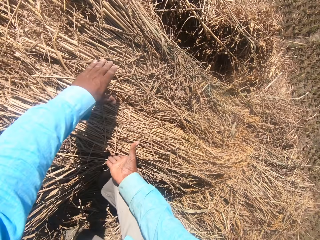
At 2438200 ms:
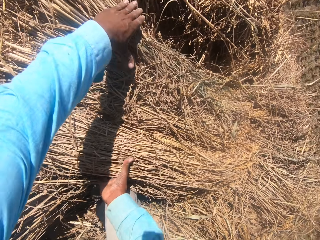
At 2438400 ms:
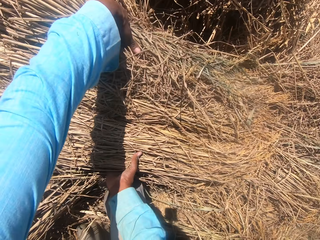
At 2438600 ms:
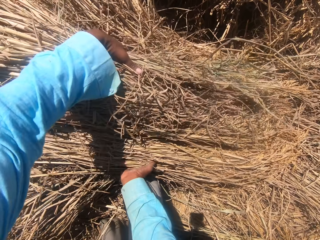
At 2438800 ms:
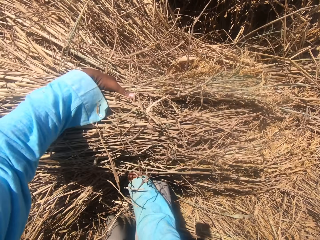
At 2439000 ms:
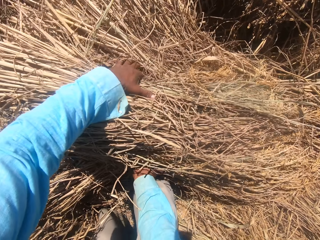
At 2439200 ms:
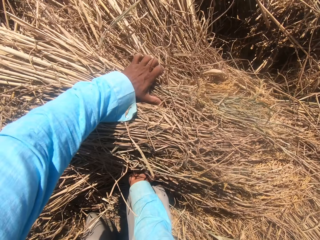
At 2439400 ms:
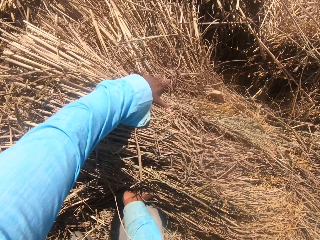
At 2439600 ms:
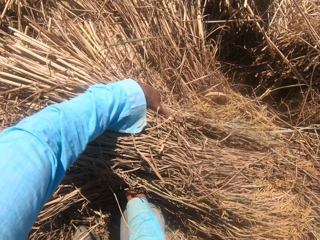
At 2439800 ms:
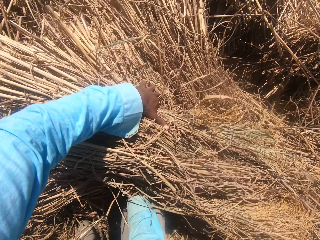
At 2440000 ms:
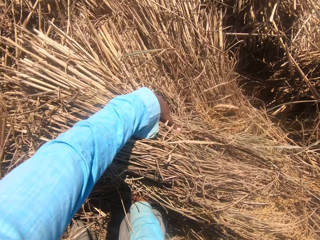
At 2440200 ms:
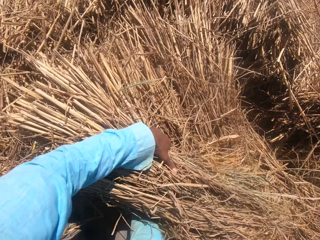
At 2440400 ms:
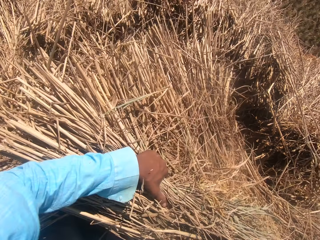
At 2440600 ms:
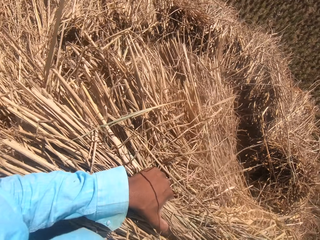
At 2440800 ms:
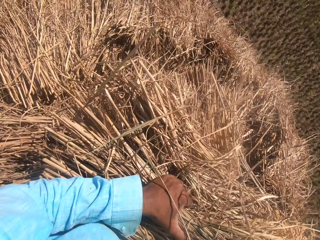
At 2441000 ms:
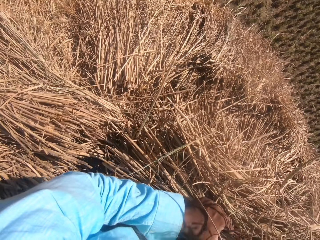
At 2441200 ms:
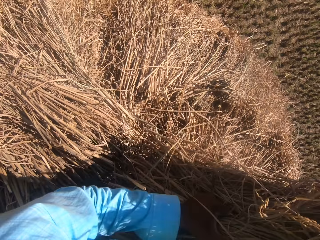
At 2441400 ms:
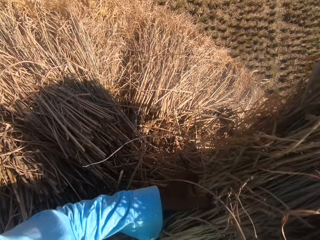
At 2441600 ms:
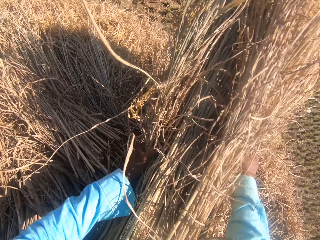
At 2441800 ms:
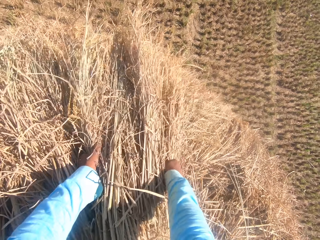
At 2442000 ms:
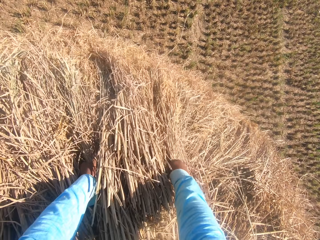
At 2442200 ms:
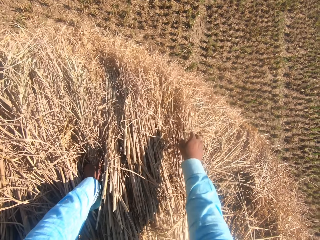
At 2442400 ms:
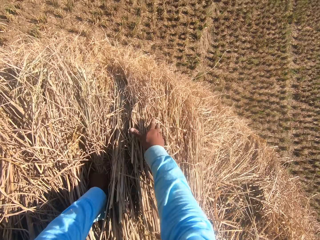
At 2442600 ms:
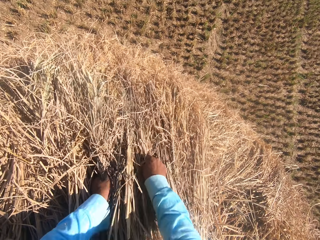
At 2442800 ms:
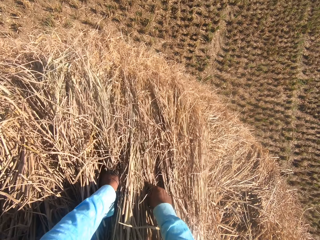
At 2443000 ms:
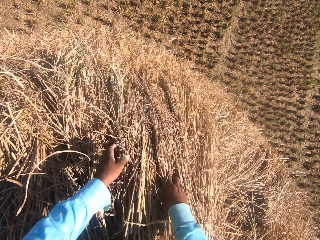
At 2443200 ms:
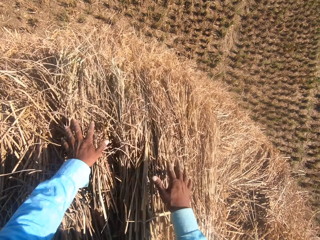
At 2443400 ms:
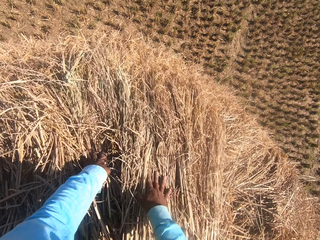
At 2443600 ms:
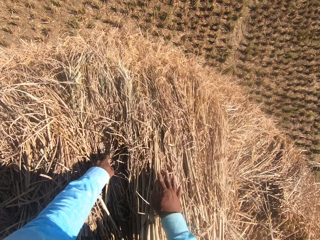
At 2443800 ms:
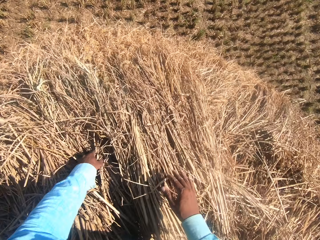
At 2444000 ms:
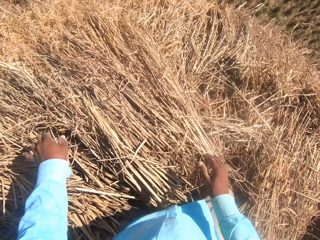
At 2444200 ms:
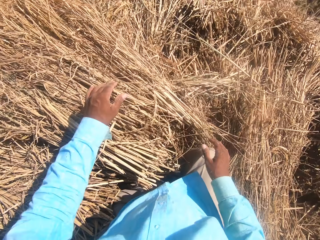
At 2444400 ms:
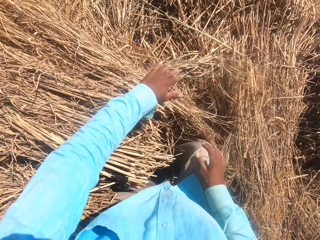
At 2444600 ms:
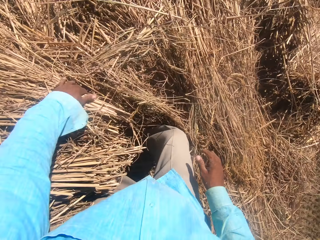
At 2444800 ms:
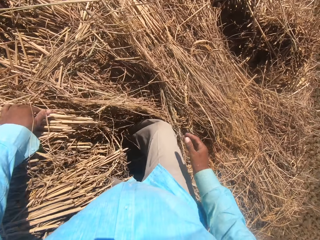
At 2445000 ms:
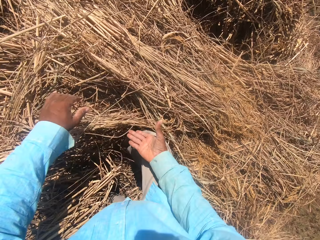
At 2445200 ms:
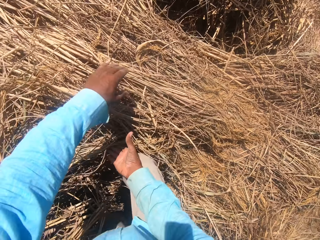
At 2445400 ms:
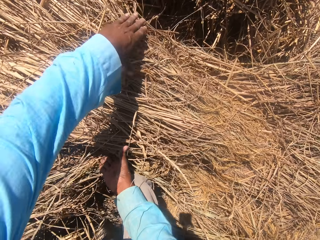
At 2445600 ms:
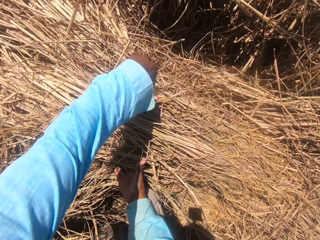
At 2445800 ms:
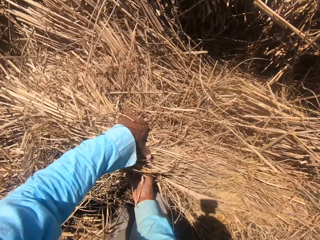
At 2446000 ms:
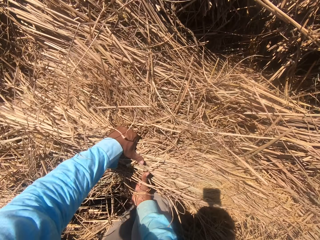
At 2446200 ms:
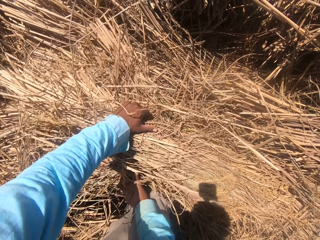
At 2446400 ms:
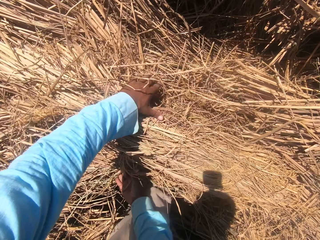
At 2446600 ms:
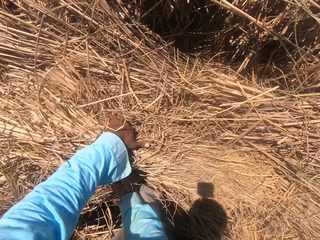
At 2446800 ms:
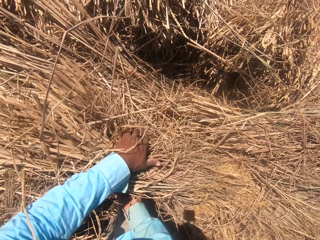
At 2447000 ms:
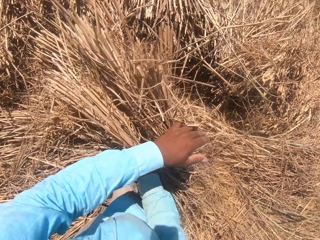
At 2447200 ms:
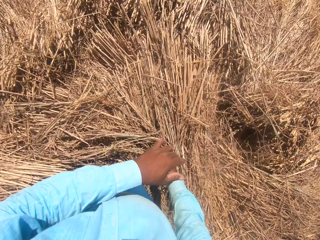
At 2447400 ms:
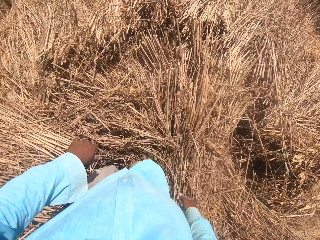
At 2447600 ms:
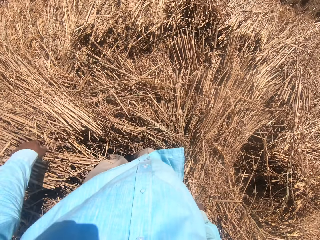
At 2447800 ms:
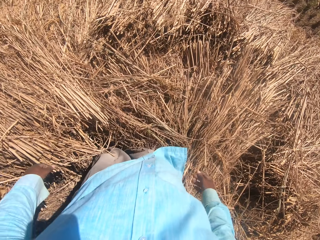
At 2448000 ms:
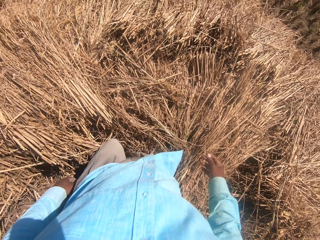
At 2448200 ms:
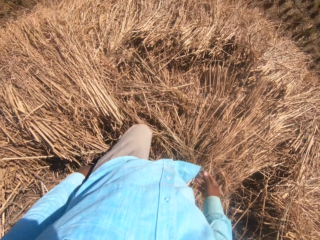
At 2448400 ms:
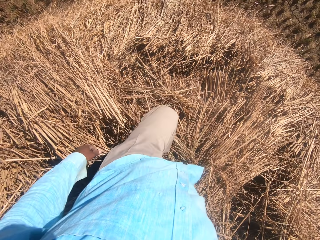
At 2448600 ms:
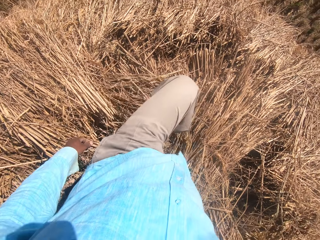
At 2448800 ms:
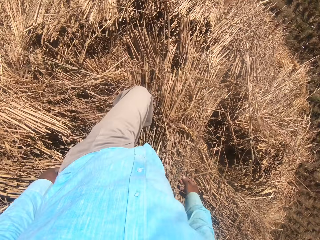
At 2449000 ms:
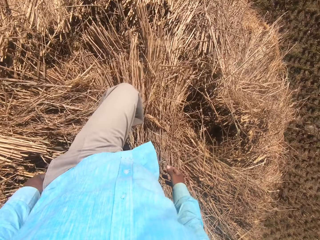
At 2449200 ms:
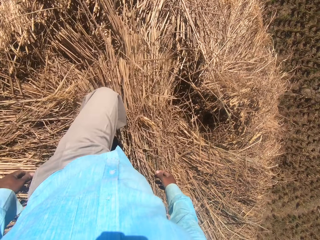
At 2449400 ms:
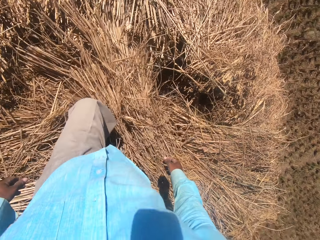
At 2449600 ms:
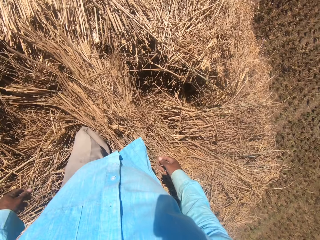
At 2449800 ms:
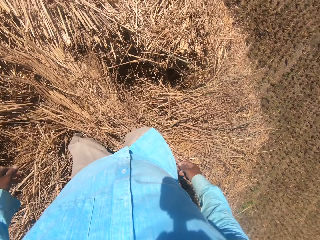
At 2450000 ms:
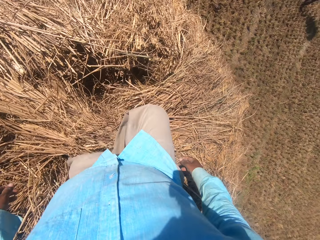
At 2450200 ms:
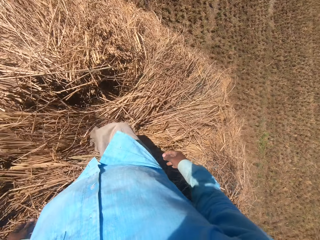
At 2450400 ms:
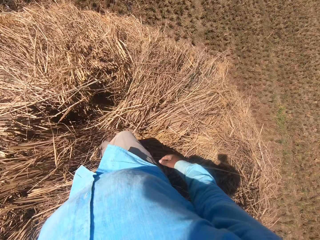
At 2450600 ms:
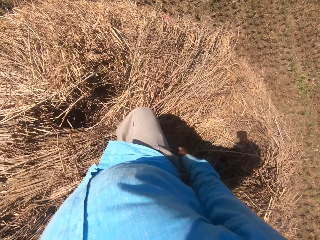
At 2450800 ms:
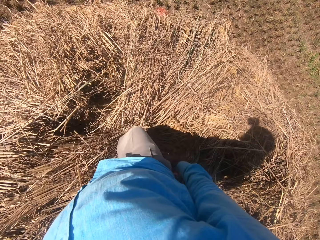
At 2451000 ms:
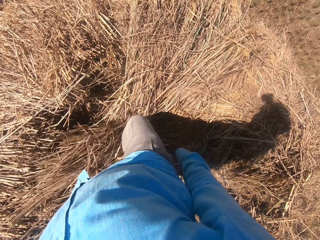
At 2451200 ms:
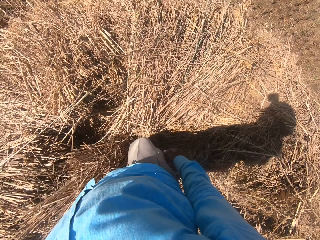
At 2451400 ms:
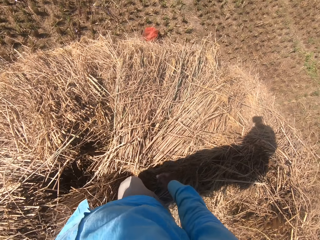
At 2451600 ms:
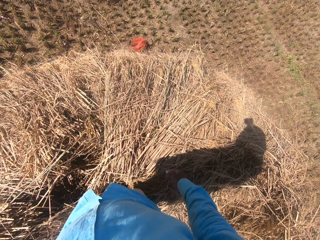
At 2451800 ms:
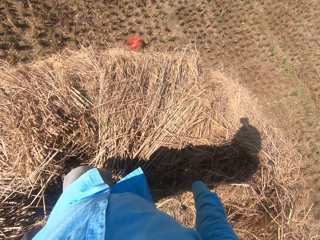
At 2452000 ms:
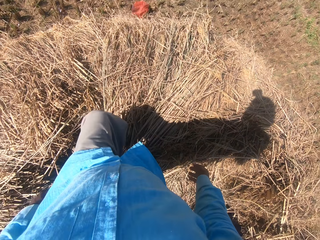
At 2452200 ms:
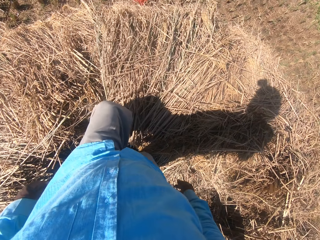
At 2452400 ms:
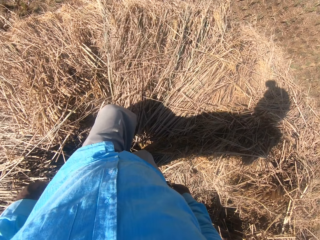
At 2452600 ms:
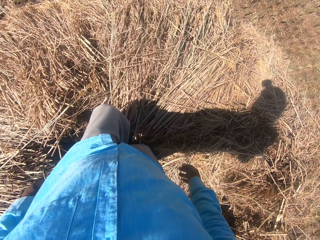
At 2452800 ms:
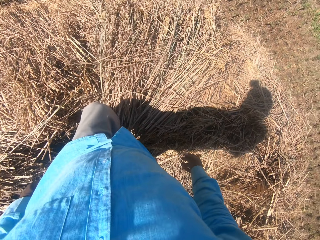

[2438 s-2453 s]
The camera wearer picks grass. They put the grass down. They spread the grass. They pick the grass. They drop the grass. They step on the straw grass on the floor.

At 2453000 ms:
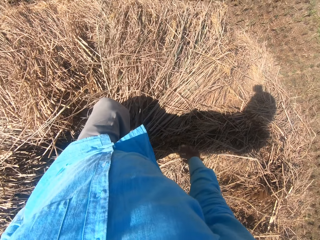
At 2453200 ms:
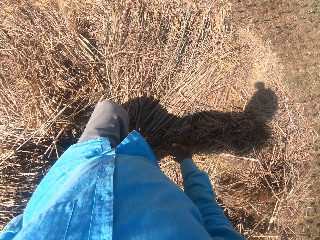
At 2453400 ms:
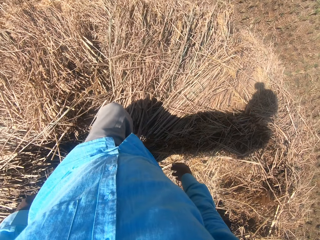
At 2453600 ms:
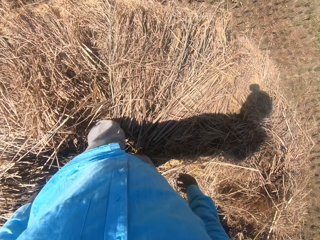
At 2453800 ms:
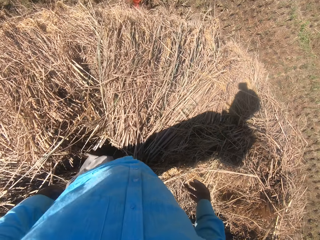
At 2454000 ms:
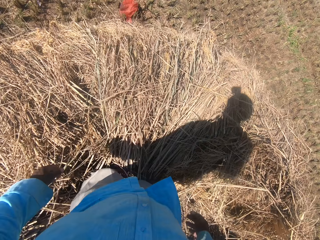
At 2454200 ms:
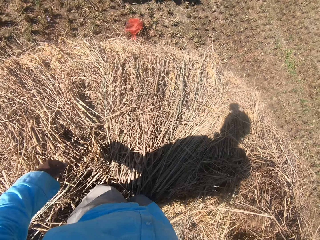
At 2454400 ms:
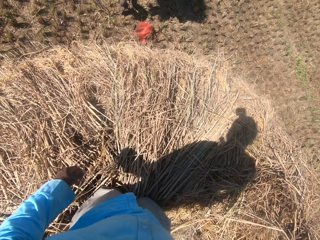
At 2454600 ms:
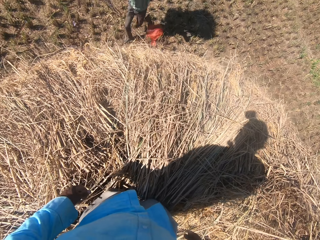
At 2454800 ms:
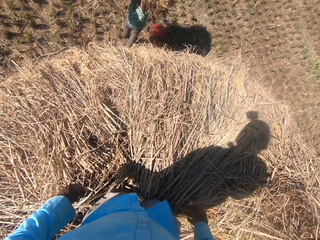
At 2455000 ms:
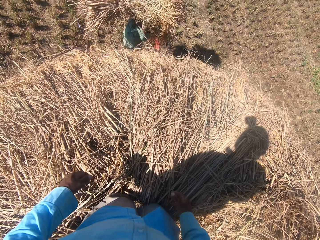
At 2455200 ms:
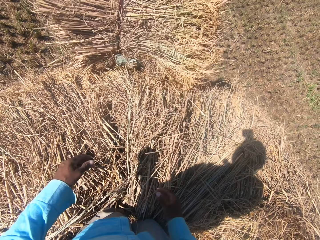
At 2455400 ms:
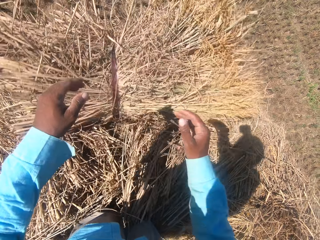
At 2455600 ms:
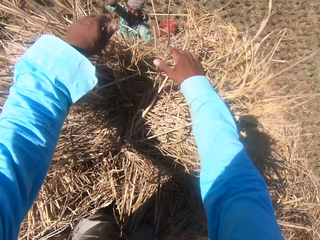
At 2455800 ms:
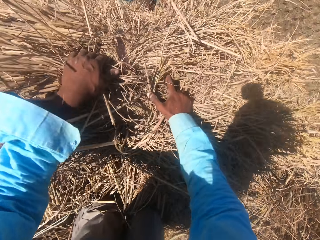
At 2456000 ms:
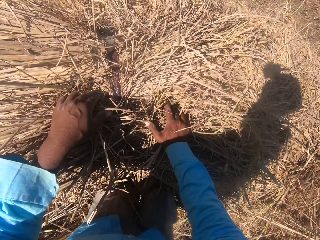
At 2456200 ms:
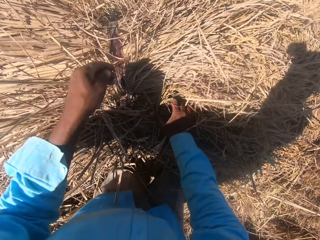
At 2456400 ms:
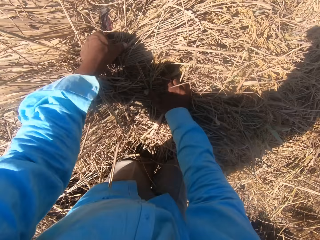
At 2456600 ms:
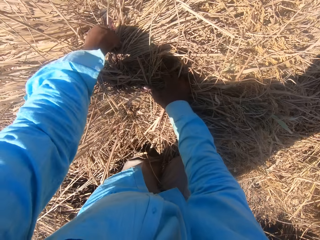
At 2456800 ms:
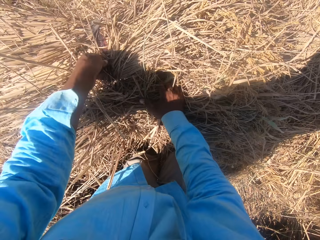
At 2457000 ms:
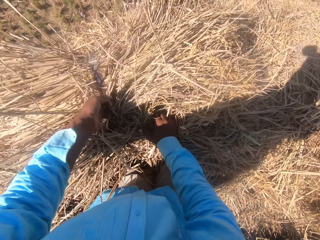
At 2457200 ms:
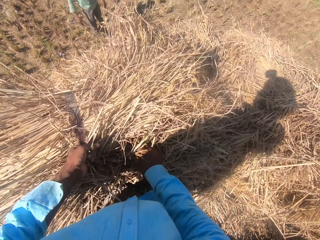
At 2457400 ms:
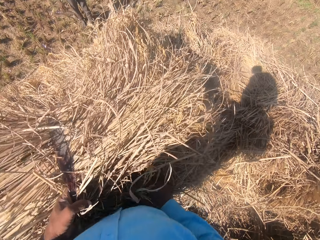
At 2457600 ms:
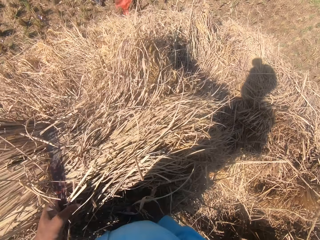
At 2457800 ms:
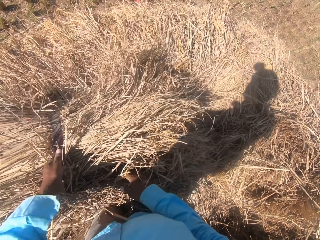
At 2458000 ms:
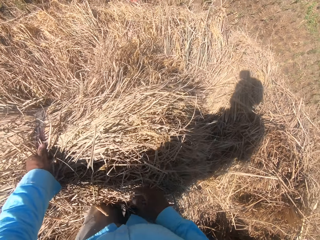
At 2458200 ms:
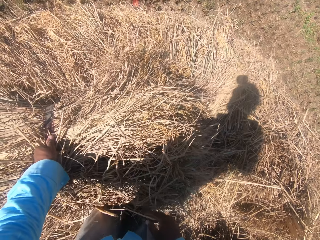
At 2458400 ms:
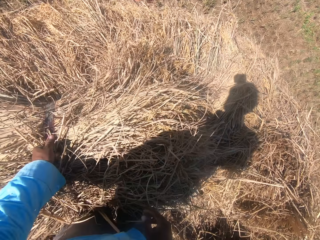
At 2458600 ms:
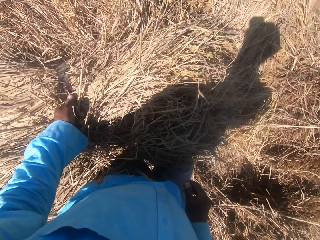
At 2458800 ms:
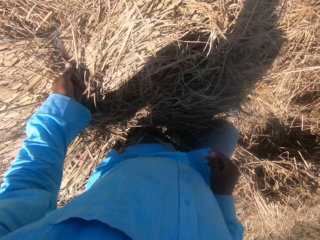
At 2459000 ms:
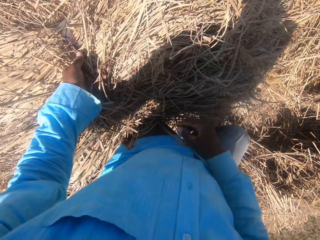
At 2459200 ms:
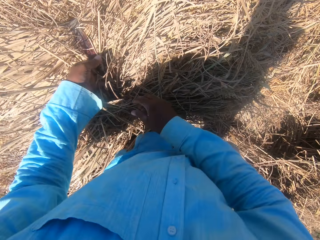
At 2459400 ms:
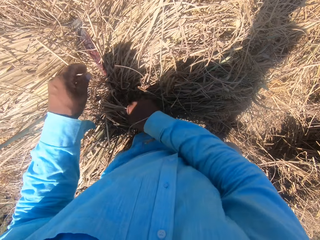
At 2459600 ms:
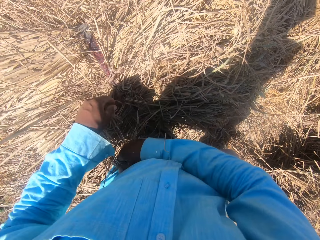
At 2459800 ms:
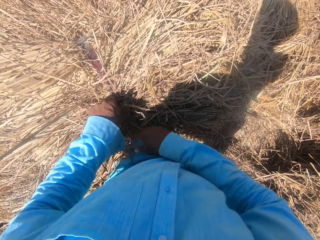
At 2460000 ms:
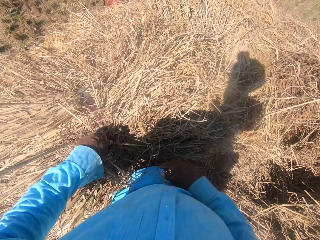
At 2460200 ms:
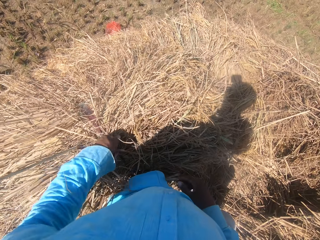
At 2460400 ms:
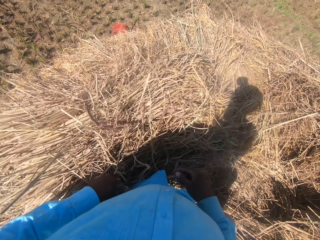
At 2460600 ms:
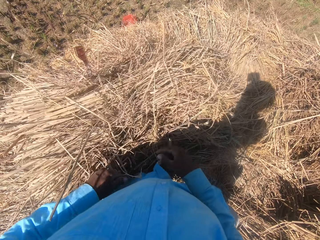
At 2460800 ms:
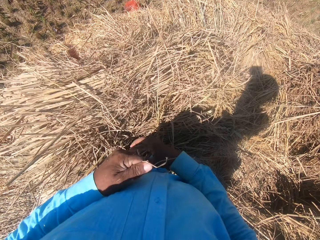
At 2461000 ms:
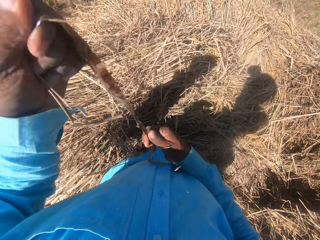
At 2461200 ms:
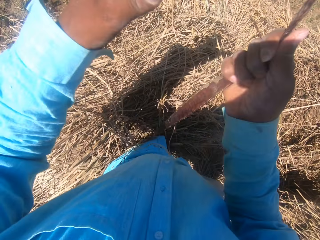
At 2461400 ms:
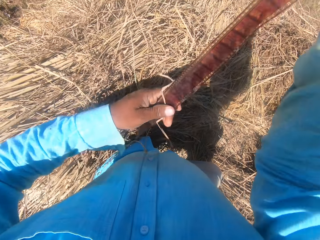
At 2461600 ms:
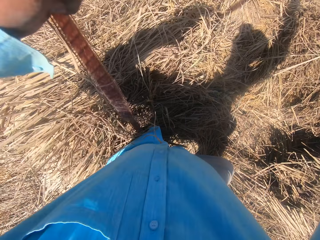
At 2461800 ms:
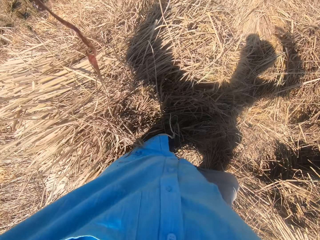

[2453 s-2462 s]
The camera wearer catches a bunch of grass. He pulls a rope. He adjusts the straw grass on the floor with his hands. He looses the rope on the straw grass with his left hand. He pulls the rope. He moves the rope in his hands.
